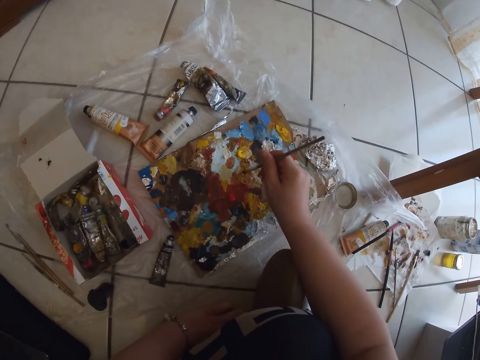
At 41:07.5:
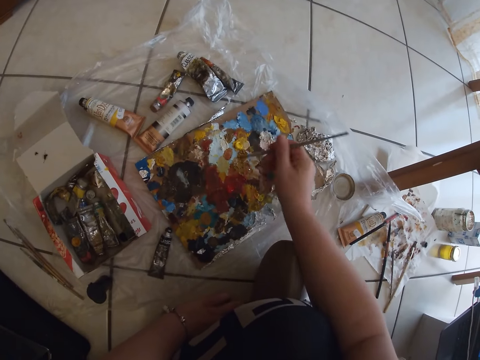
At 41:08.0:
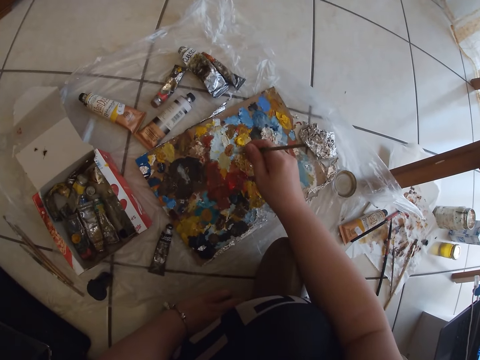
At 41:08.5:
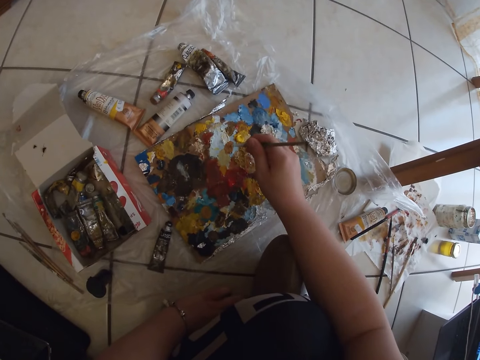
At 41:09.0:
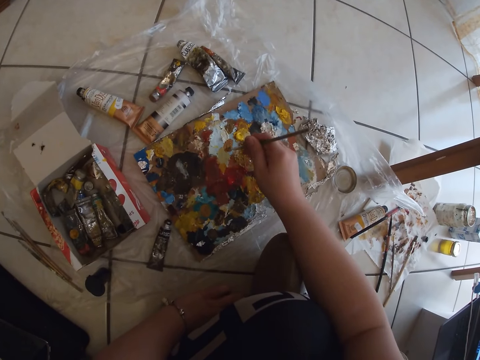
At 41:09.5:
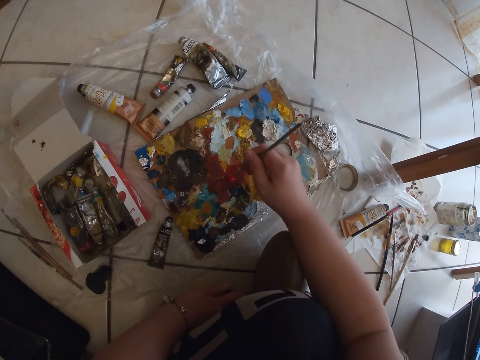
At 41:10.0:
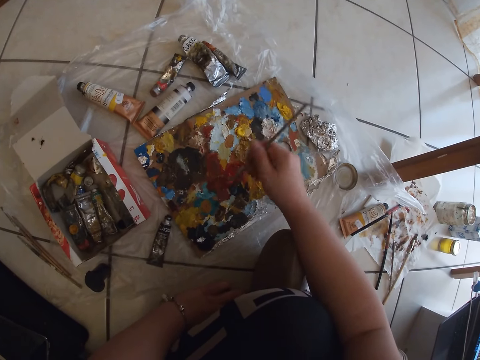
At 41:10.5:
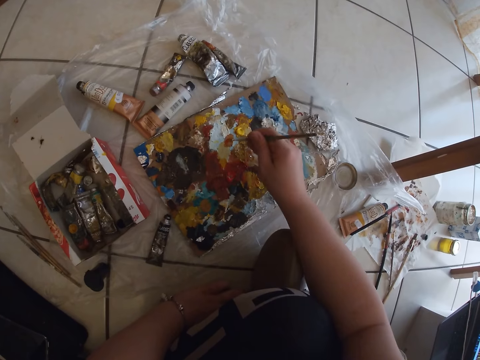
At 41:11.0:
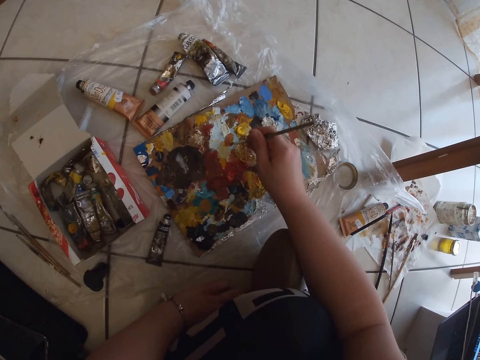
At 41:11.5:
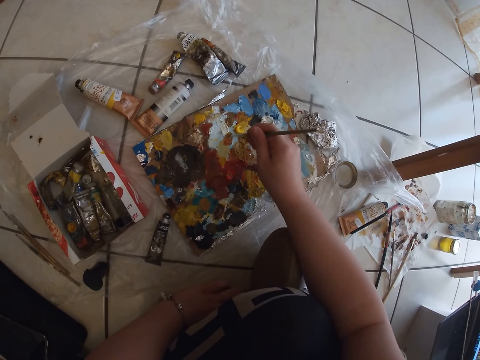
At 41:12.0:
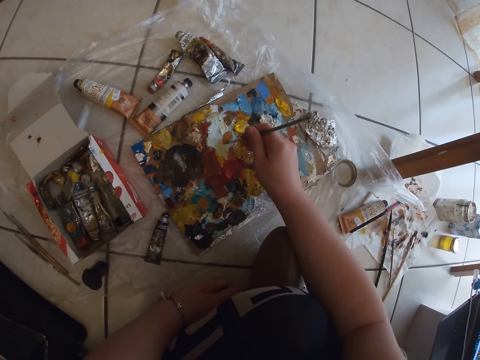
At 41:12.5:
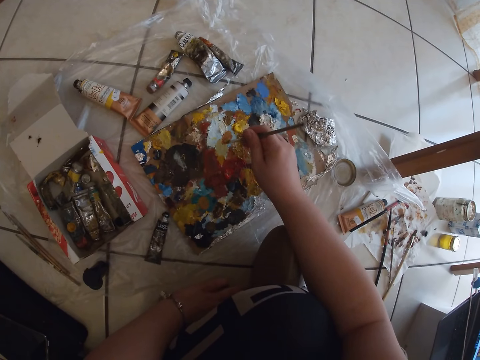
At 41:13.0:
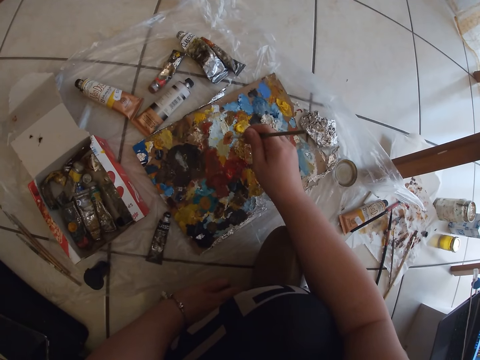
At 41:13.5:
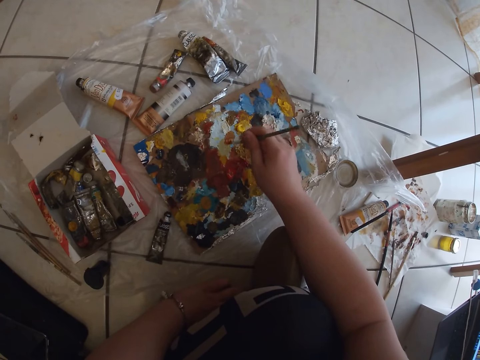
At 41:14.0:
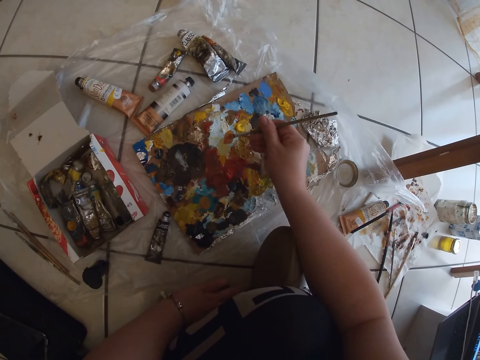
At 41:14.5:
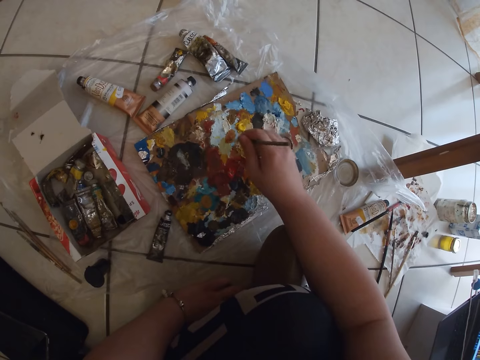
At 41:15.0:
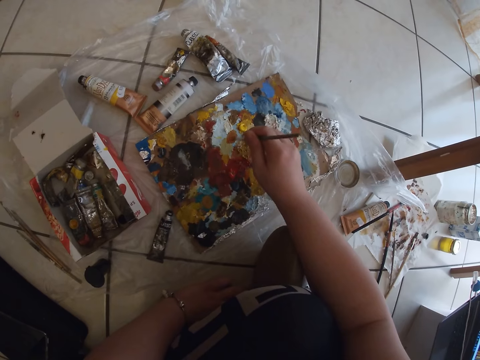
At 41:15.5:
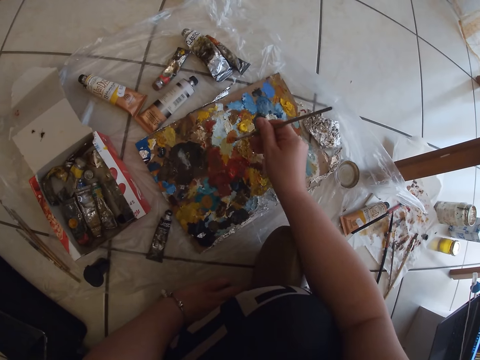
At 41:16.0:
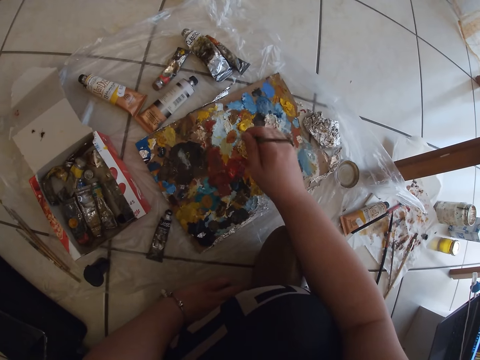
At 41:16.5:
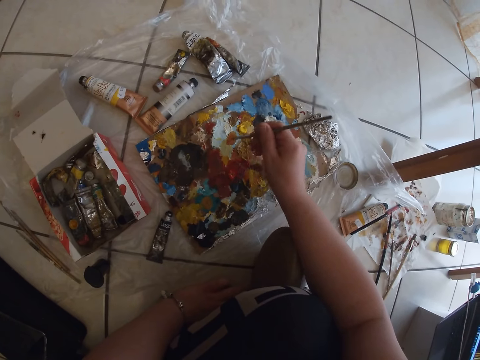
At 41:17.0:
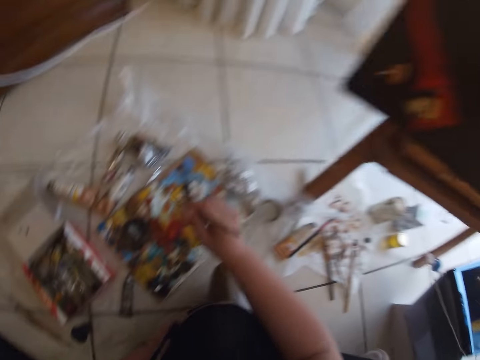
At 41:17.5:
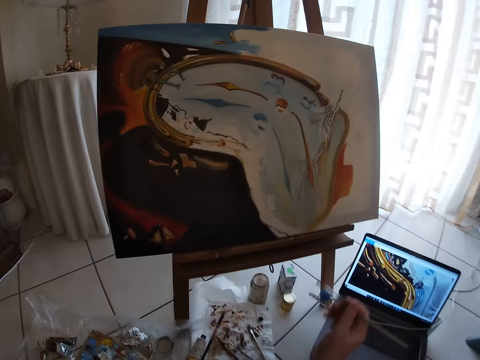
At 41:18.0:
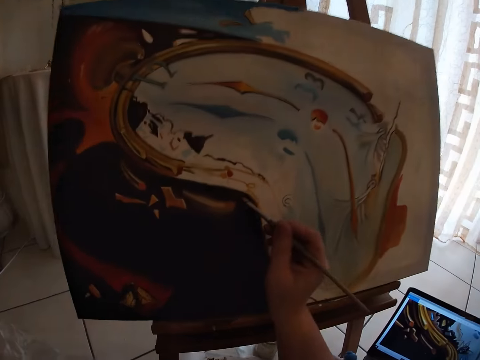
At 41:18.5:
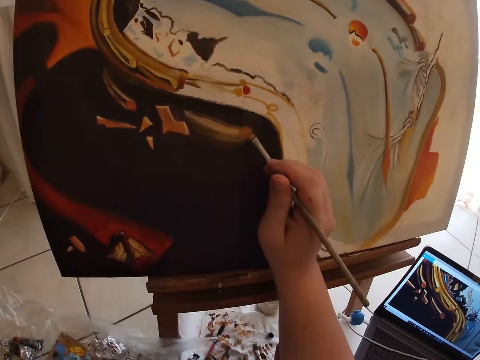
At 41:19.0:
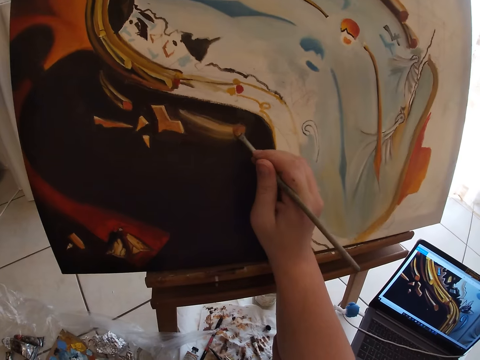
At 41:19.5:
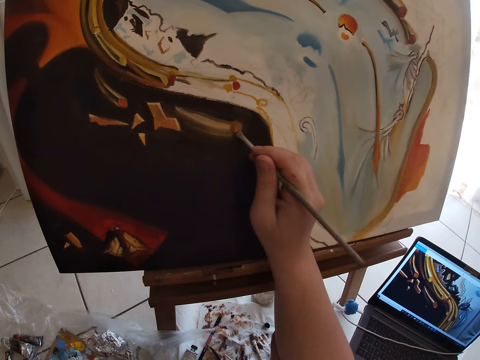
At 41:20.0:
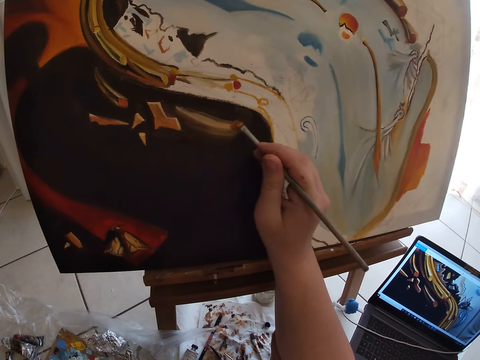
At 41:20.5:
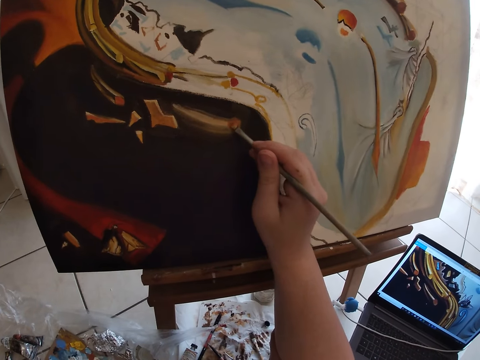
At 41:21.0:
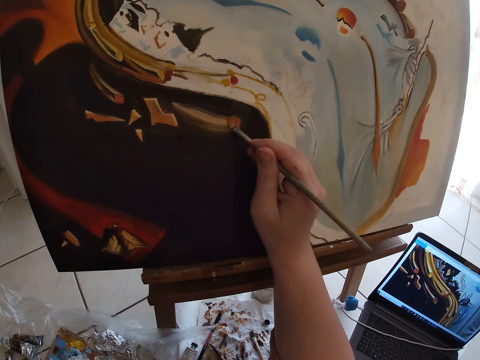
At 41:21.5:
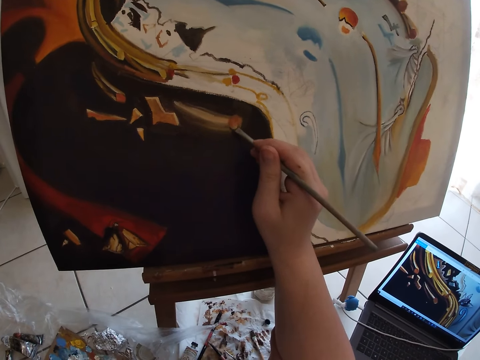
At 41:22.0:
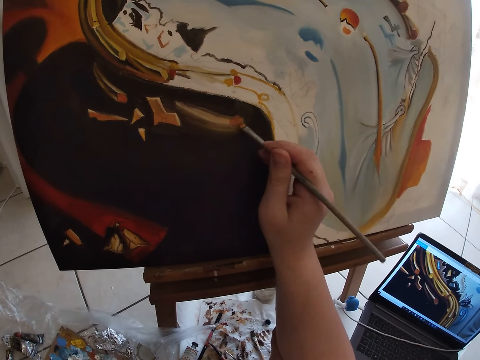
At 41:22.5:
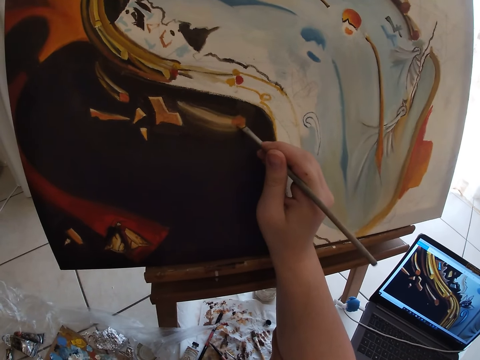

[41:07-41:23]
The camera wearer takes paint from the paint board on the ground with the paintbrush in his right hand. He mixes paints on the paint board with the paintbrush in his right hand. He paints the canvas with the paintbrush in his right hand.

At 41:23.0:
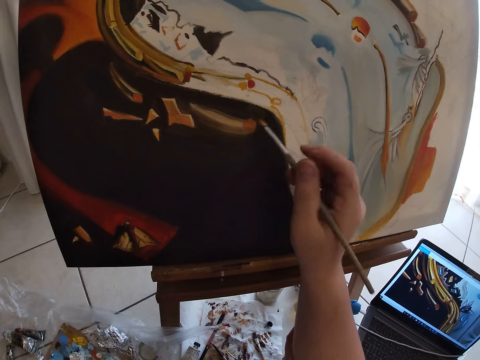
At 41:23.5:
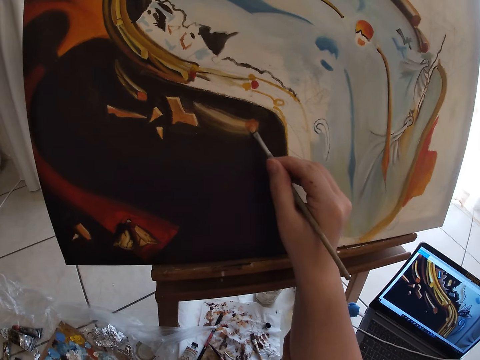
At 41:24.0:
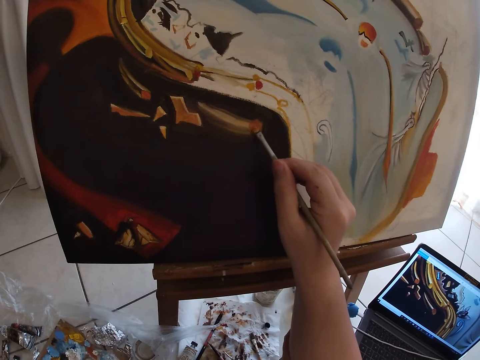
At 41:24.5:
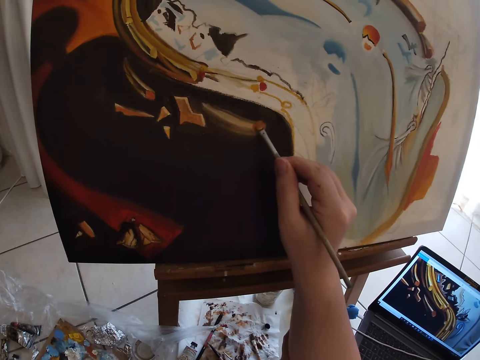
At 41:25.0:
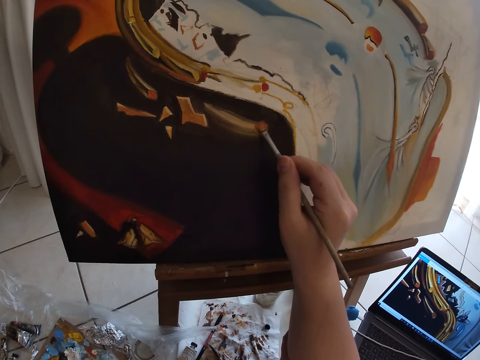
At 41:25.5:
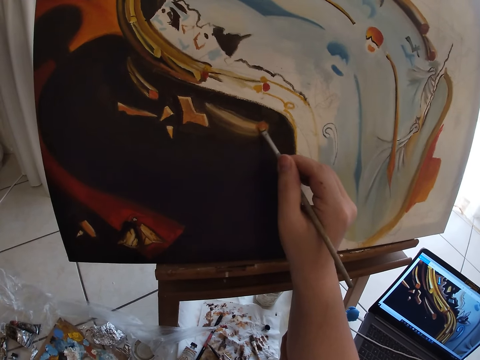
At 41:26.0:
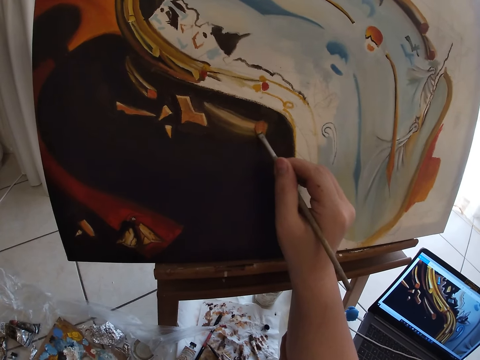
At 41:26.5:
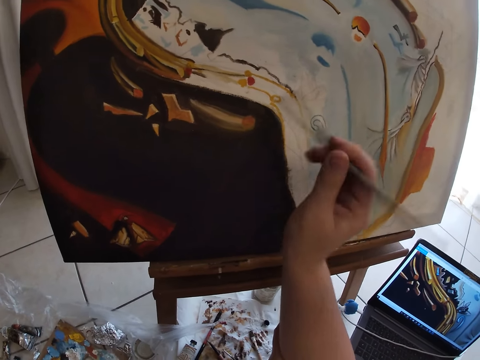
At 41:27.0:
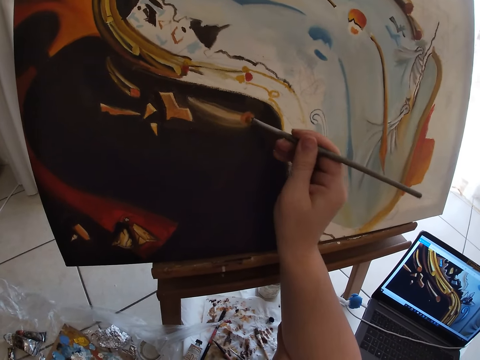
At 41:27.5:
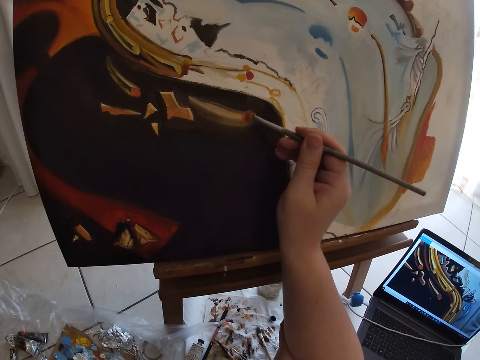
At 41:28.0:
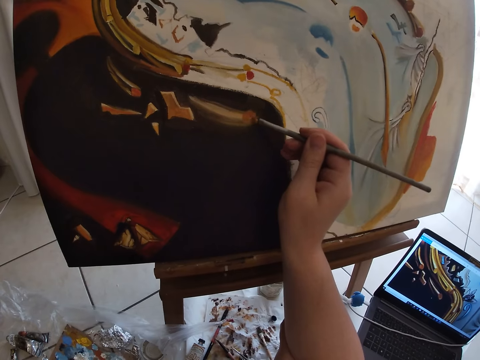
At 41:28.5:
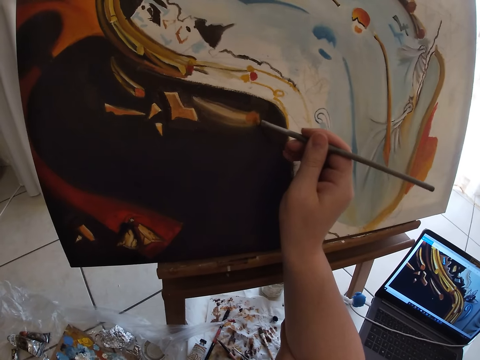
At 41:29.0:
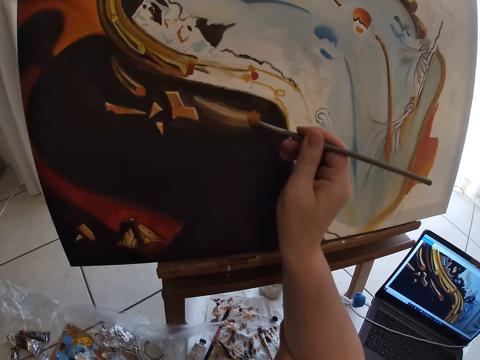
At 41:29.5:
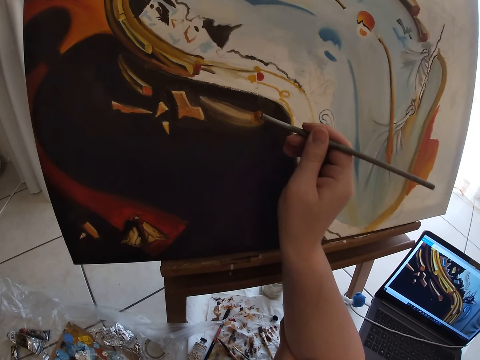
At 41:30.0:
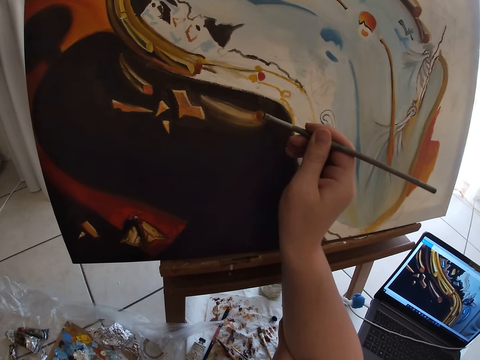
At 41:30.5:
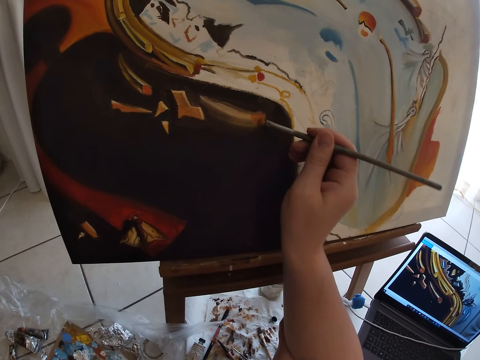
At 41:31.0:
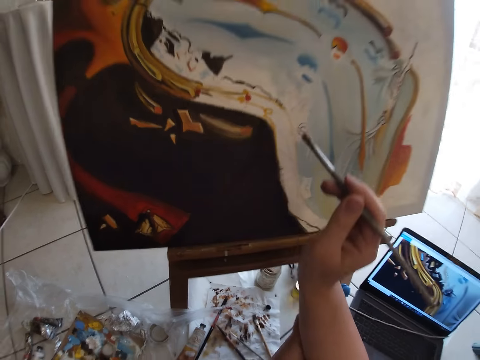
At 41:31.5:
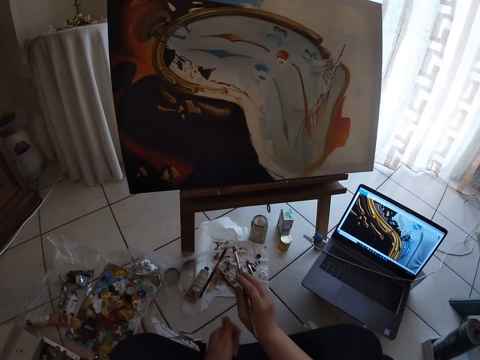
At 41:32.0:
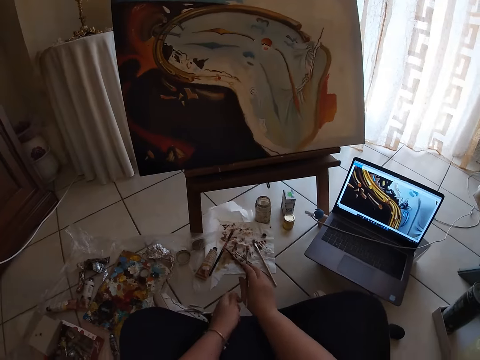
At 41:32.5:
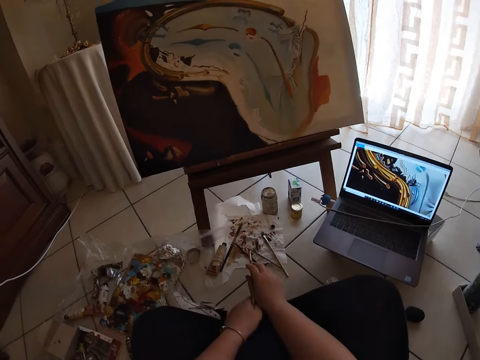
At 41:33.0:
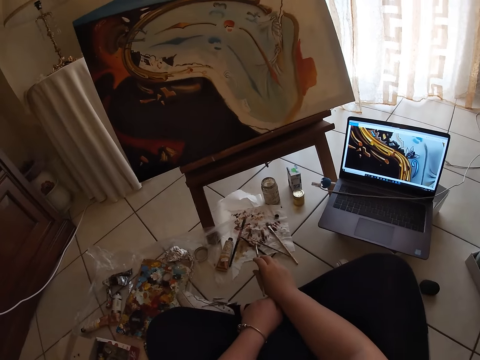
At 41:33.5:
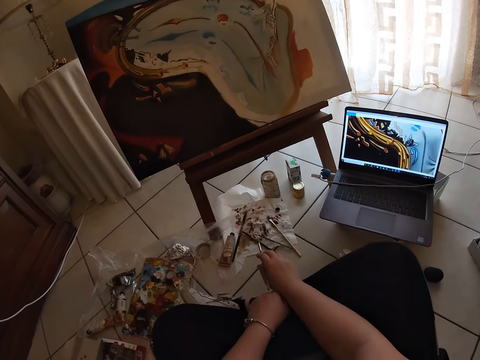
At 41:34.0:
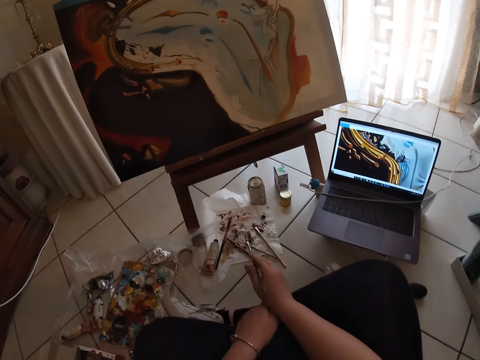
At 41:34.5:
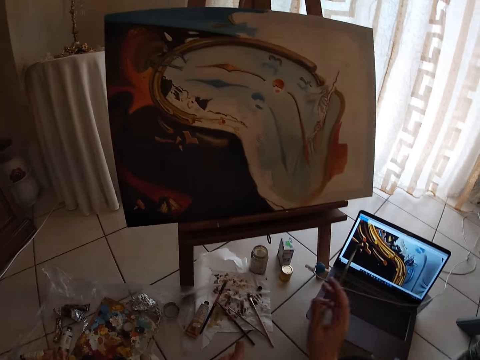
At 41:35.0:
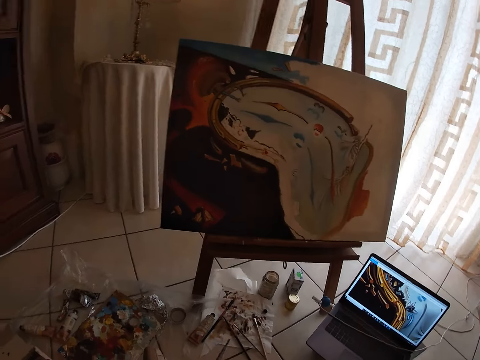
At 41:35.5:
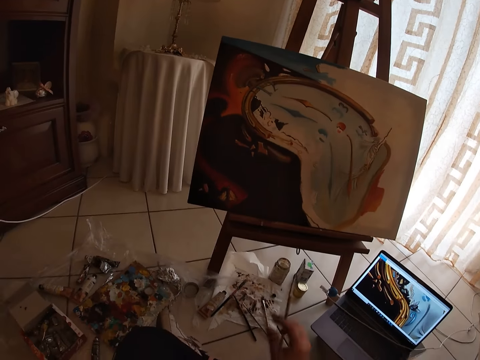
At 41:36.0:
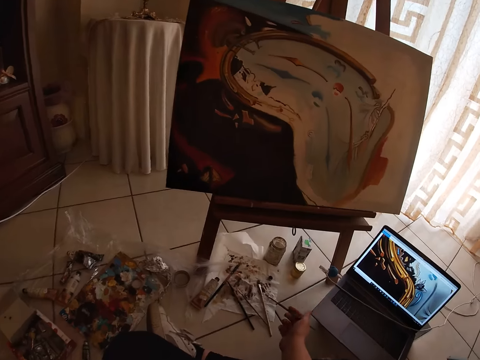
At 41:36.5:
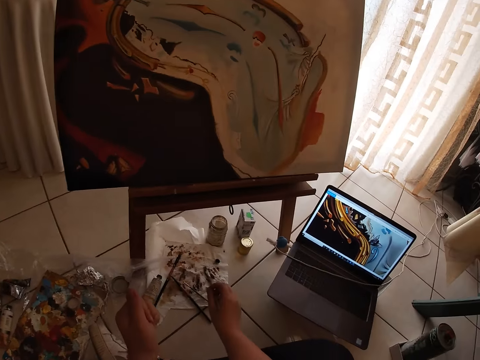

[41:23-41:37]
The camera wearer looks at the painting.
